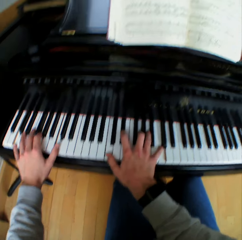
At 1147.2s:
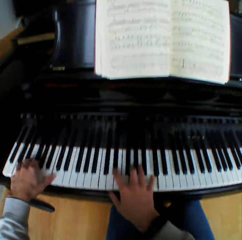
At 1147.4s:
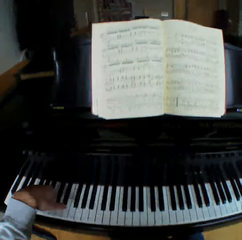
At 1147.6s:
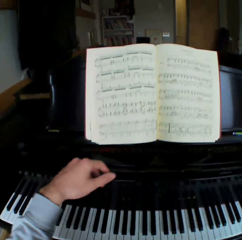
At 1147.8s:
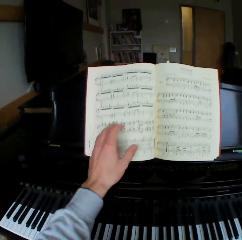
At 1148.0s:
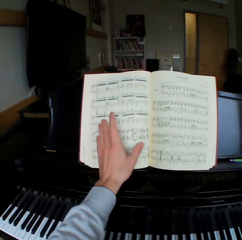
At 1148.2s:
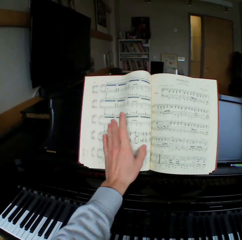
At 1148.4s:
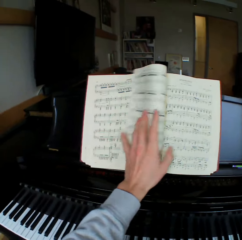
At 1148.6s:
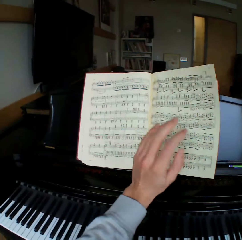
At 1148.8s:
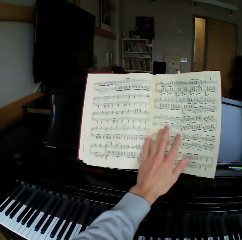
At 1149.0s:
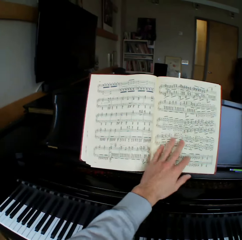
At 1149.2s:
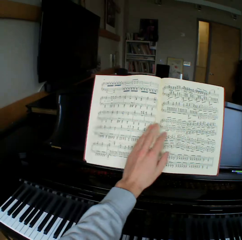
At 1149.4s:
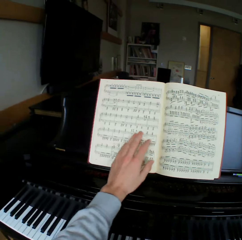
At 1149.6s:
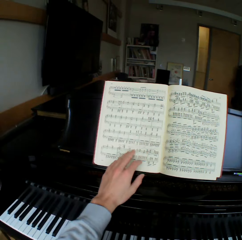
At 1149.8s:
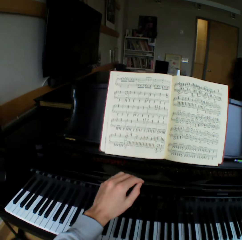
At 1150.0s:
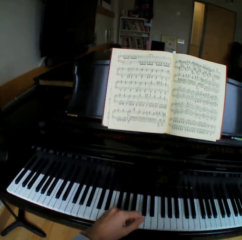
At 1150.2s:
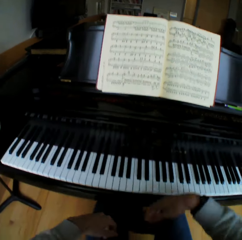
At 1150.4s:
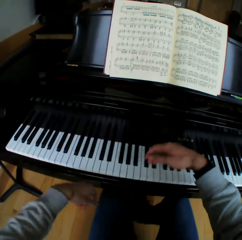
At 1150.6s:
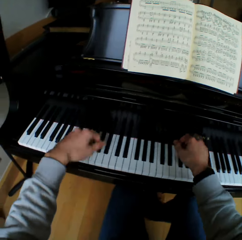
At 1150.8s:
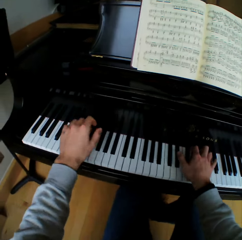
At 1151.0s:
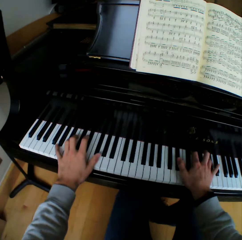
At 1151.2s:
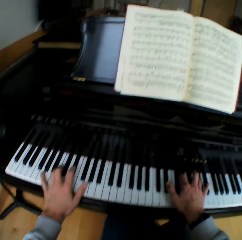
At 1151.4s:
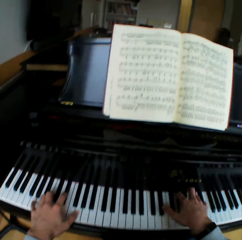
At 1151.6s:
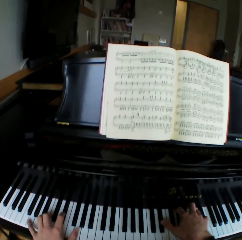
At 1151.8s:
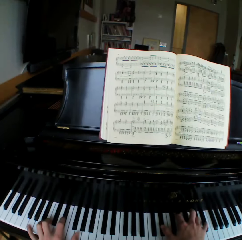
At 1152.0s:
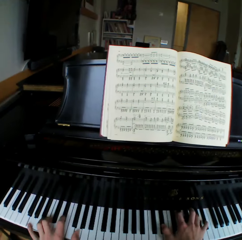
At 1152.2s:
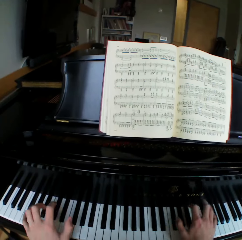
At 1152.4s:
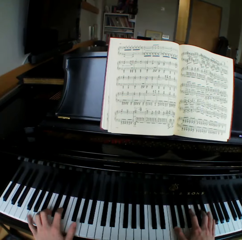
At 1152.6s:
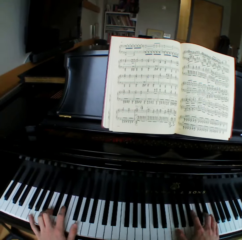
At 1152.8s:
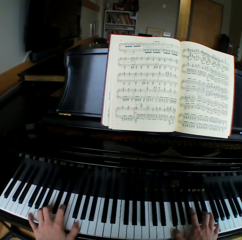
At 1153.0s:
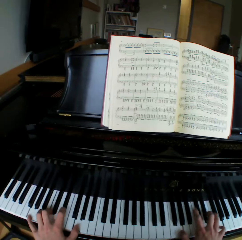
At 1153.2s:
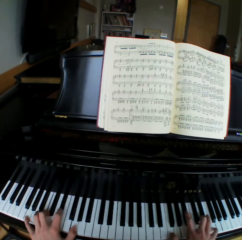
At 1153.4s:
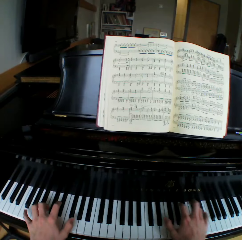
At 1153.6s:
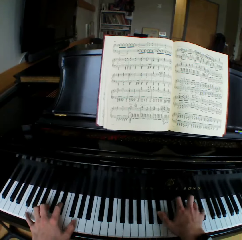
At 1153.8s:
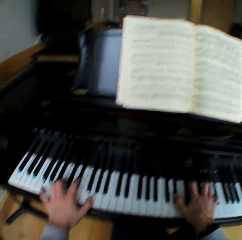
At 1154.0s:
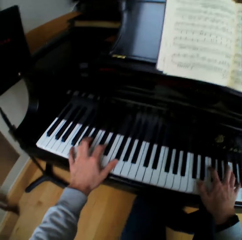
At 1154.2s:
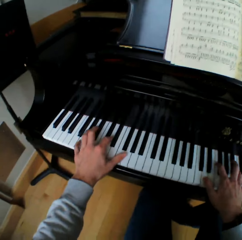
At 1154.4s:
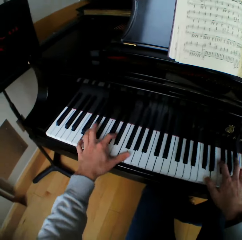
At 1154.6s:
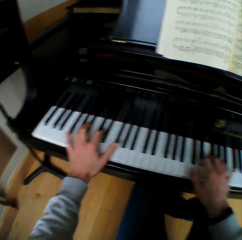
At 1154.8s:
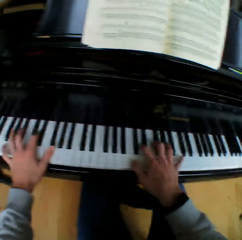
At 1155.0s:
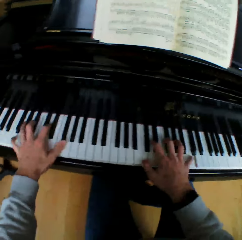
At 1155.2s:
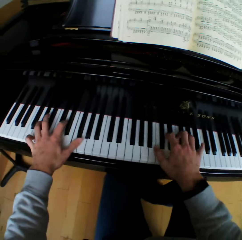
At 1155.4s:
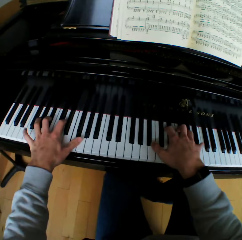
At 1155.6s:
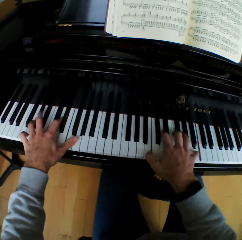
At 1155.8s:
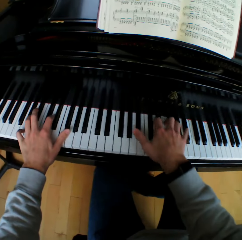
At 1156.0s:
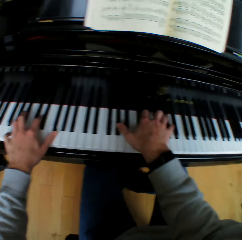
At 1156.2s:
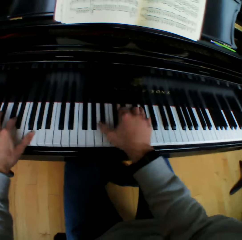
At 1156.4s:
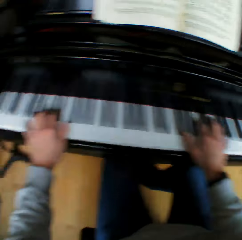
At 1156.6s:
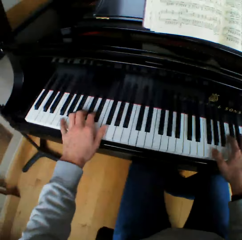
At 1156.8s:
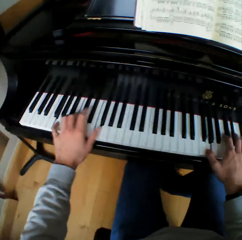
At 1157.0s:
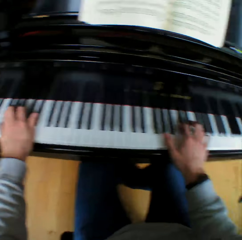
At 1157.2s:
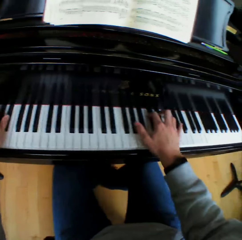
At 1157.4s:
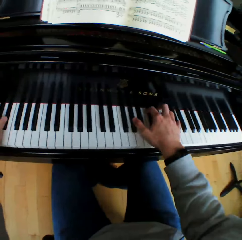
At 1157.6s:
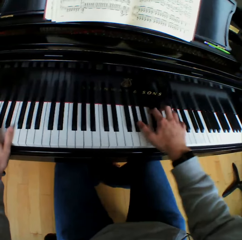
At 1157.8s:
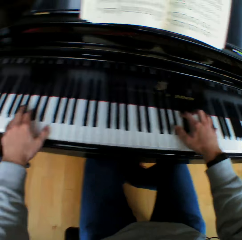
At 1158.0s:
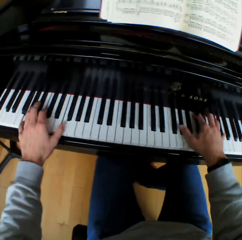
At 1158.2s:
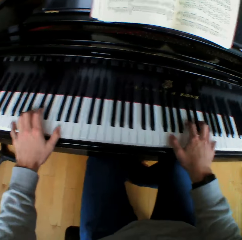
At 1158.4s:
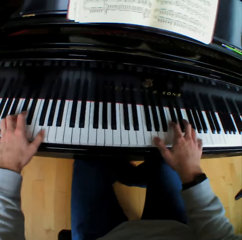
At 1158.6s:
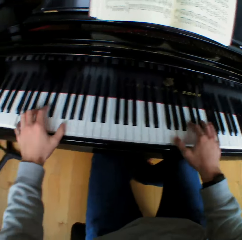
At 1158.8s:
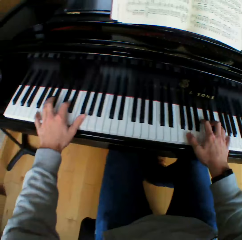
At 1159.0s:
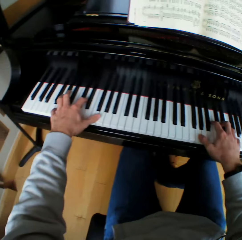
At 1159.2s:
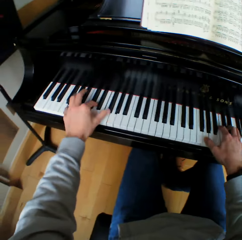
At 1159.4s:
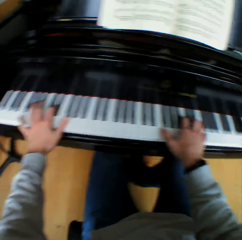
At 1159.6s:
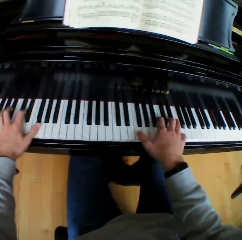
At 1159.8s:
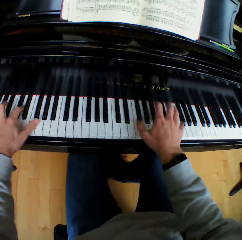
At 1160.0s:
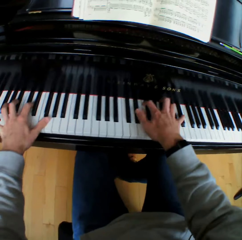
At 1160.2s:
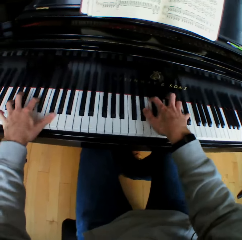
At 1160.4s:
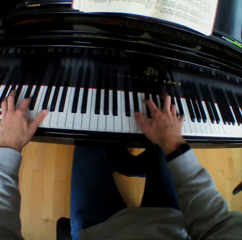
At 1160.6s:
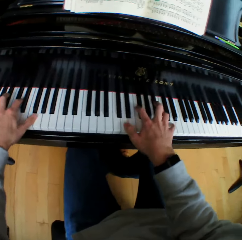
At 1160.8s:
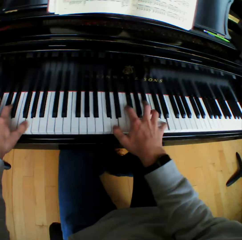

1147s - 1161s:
The camera wearer takes both hands off the piano. He flips a music note sheet or page on the hymn book to the right with his left hand. He touches the book. He plays the piano with both hands.

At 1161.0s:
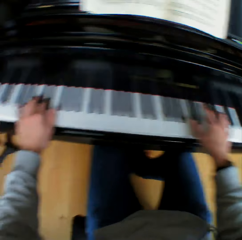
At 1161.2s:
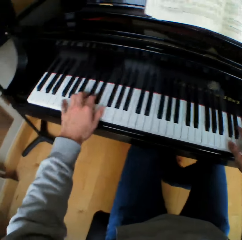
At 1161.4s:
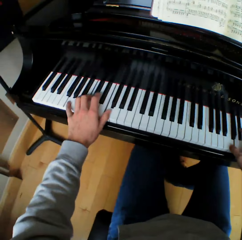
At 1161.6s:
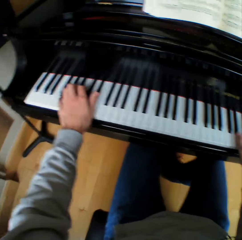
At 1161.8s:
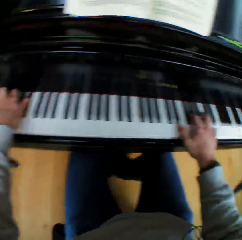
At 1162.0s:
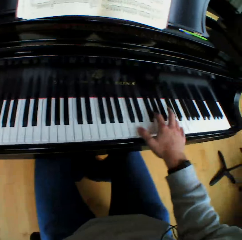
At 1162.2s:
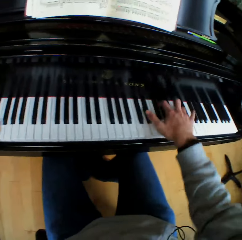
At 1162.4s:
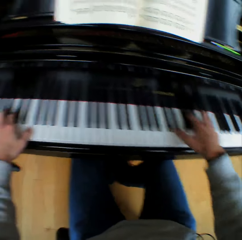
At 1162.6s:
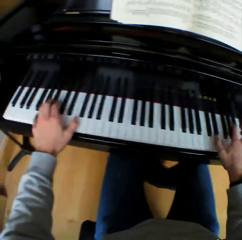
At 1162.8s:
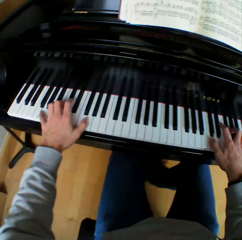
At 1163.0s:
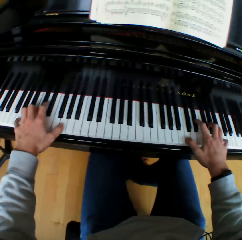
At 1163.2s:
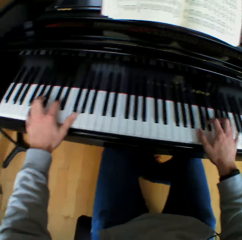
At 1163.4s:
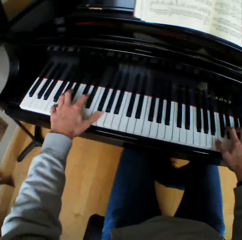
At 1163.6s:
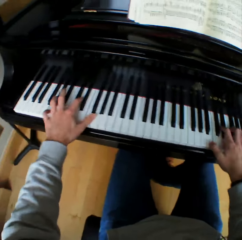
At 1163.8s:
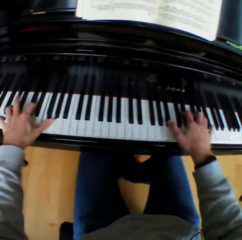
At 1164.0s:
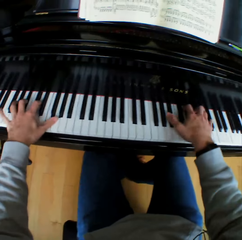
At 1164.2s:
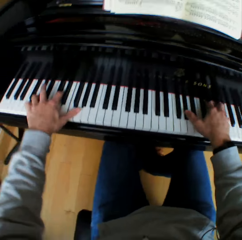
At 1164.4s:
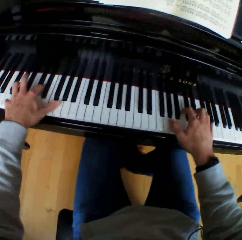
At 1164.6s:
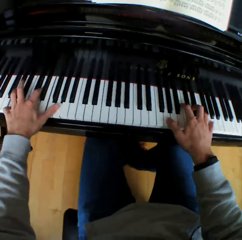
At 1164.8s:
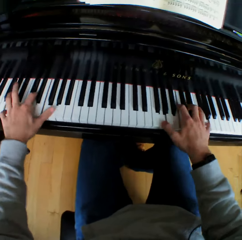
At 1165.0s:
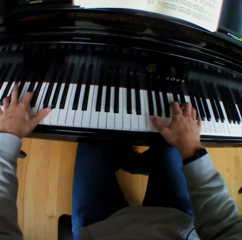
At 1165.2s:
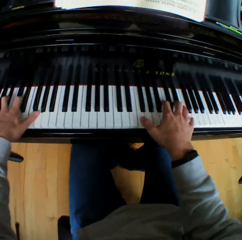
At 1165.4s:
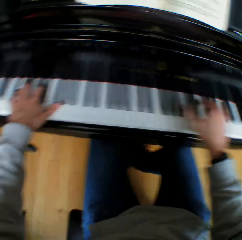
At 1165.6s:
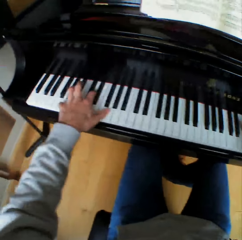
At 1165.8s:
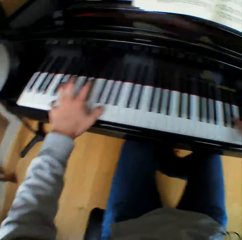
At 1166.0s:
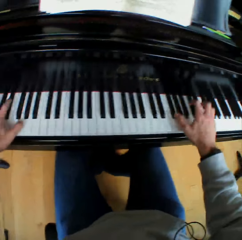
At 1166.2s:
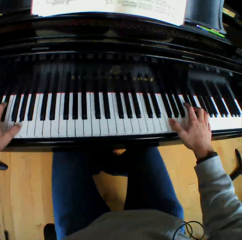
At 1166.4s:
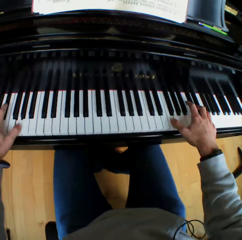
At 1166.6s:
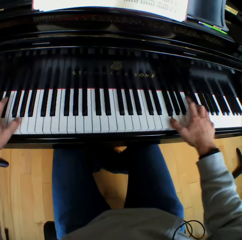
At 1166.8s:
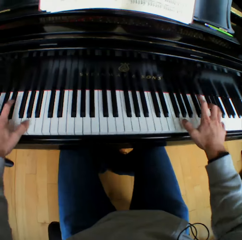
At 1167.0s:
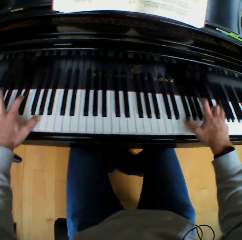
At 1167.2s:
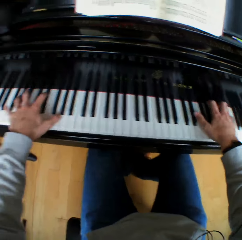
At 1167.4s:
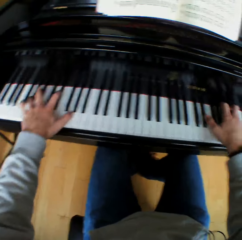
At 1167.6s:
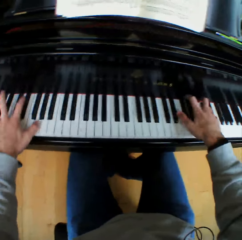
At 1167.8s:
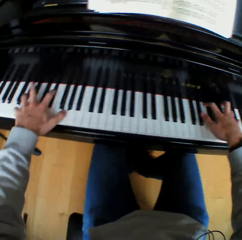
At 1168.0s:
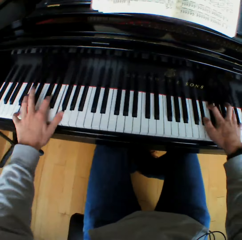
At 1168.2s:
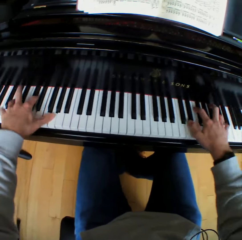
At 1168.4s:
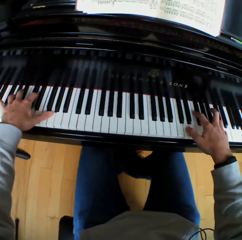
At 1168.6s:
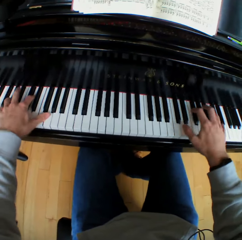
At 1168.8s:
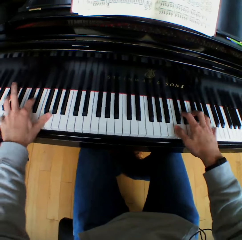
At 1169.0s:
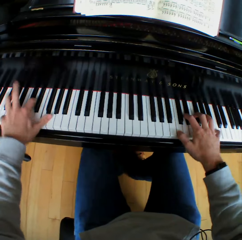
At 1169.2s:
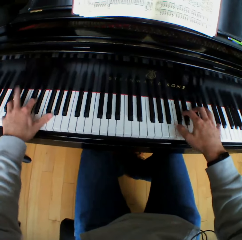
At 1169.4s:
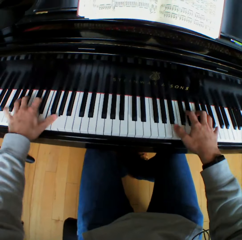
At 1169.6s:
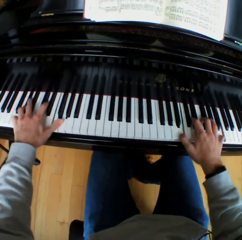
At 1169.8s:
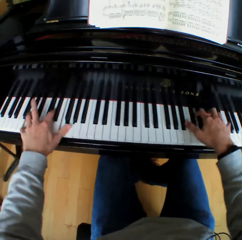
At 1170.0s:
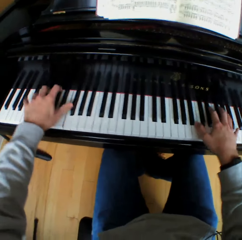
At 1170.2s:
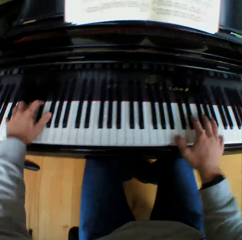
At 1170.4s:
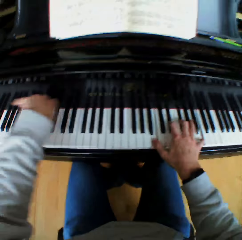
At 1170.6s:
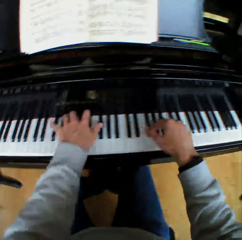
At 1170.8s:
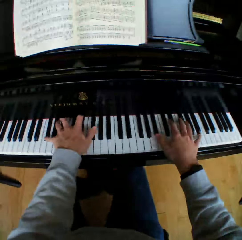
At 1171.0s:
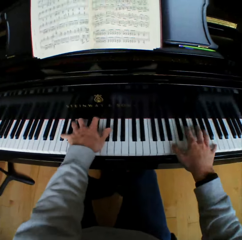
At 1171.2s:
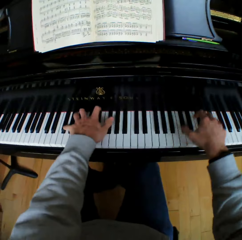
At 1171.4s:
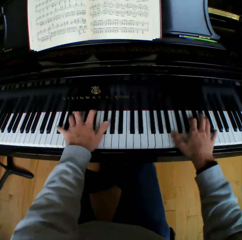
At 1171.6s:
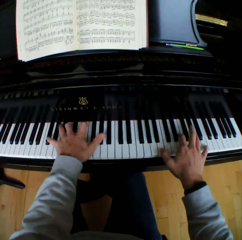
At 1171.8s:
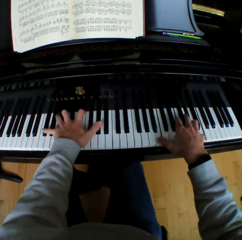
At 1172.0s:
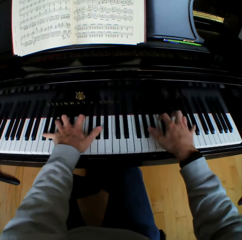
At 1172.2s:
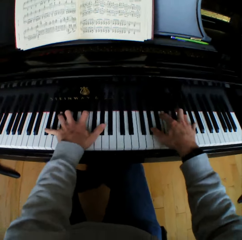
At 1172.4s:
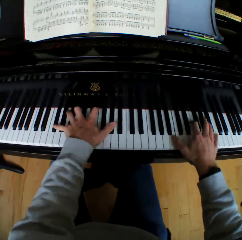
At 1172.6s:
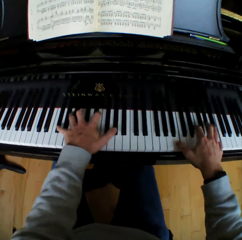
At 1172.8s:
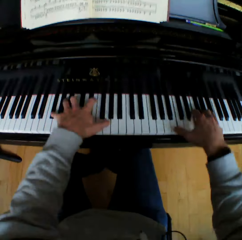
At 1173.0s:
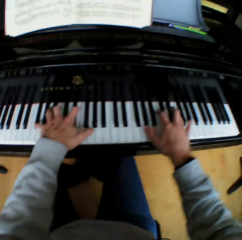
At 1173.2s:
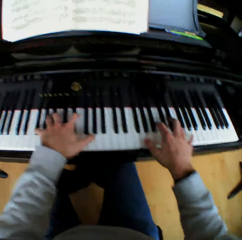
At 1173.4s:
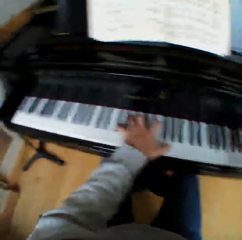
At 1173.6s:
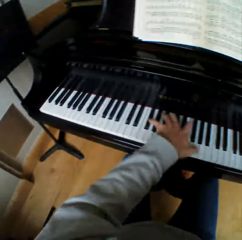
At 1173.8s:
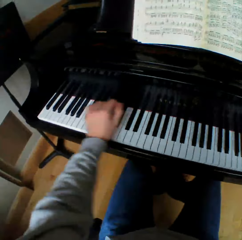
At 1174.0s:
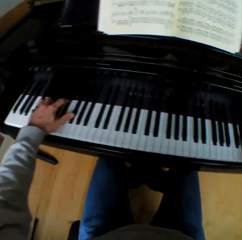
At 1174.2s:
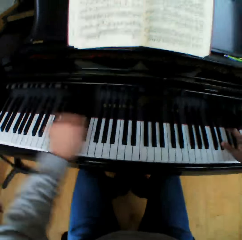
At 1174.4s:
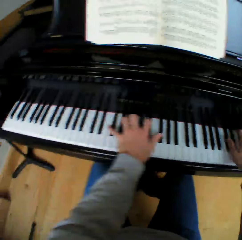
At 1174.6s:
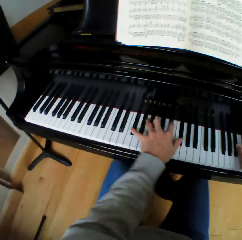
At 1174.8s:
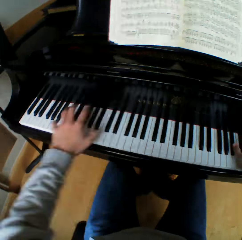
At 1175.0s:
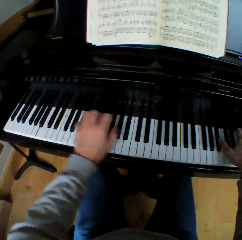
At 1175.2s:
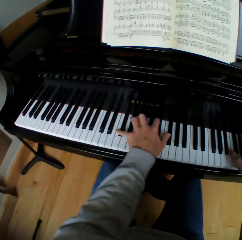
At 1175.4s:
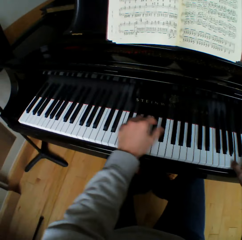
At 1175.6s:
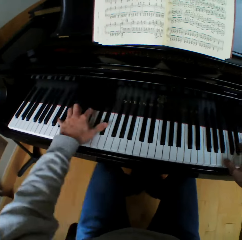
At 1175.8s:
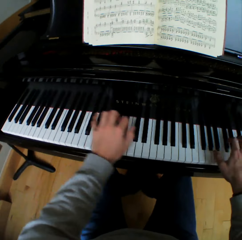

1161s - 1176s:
The camera wearer plays the piano faster.
